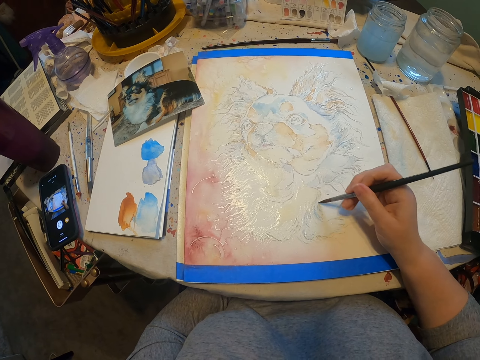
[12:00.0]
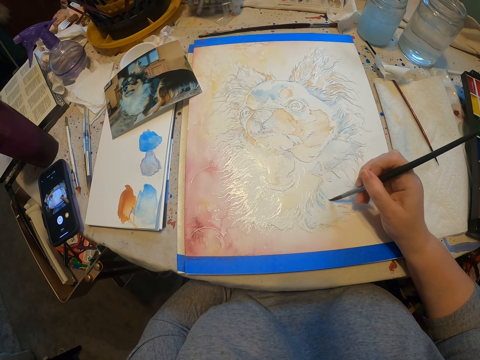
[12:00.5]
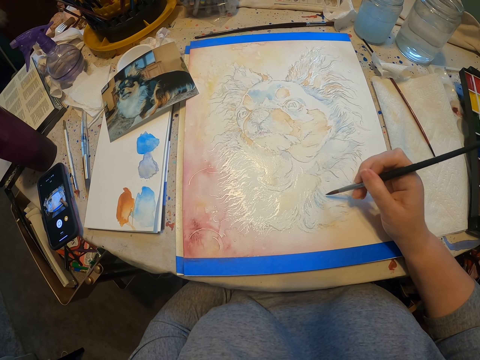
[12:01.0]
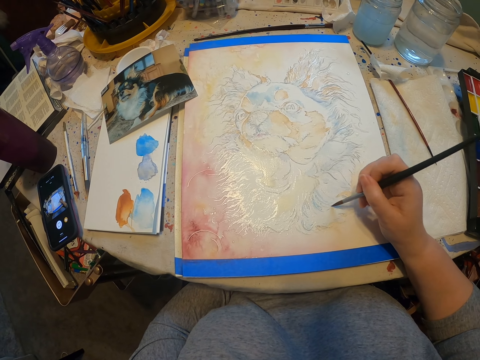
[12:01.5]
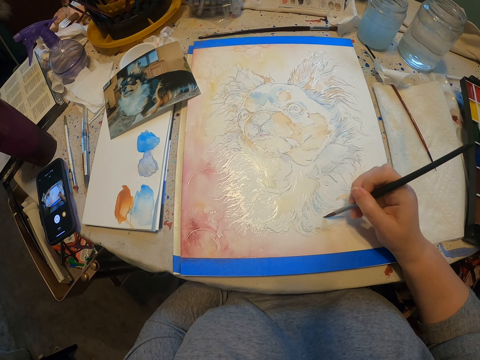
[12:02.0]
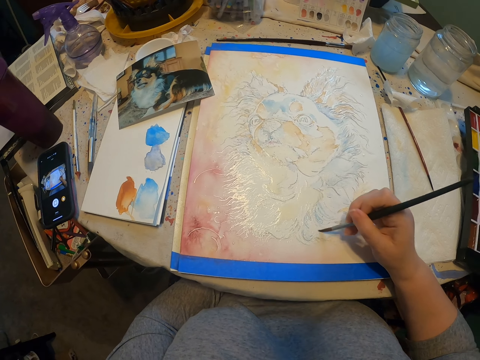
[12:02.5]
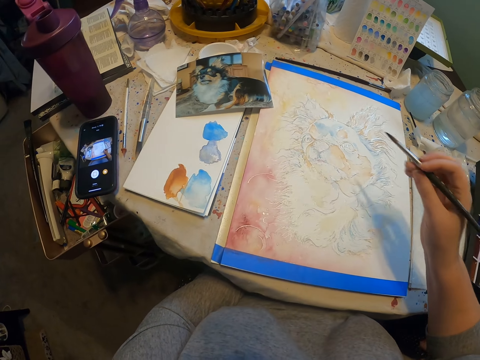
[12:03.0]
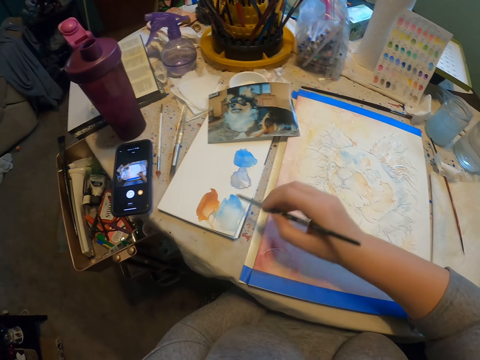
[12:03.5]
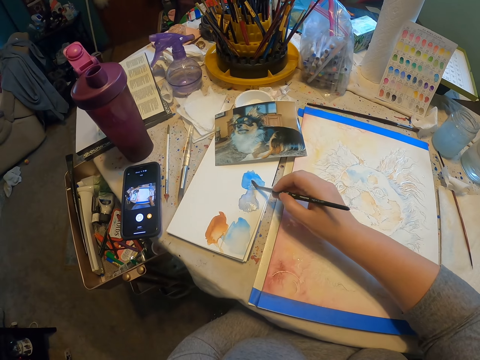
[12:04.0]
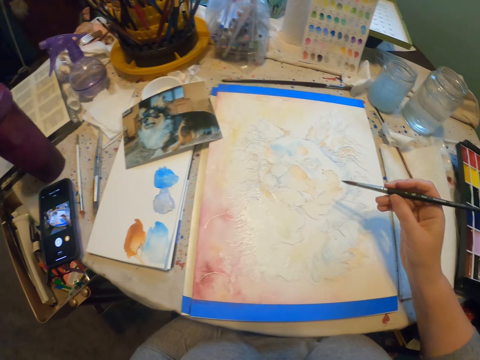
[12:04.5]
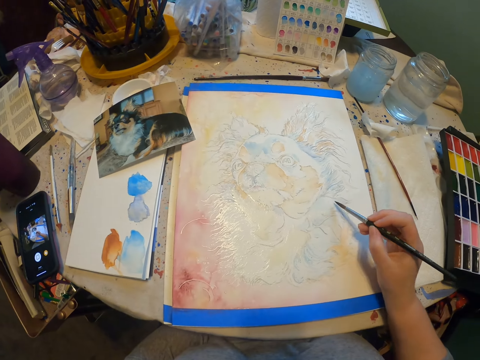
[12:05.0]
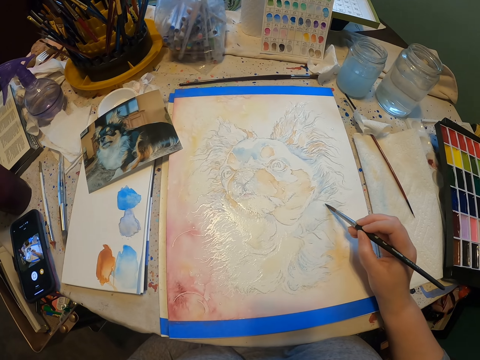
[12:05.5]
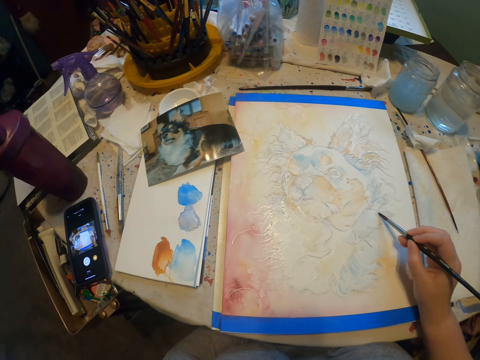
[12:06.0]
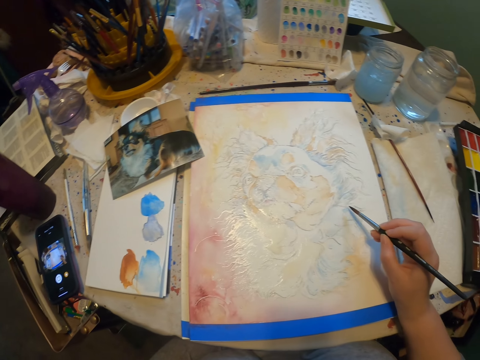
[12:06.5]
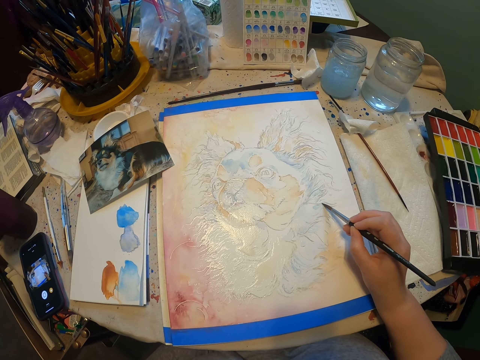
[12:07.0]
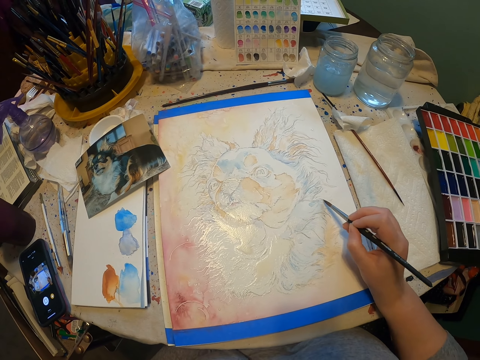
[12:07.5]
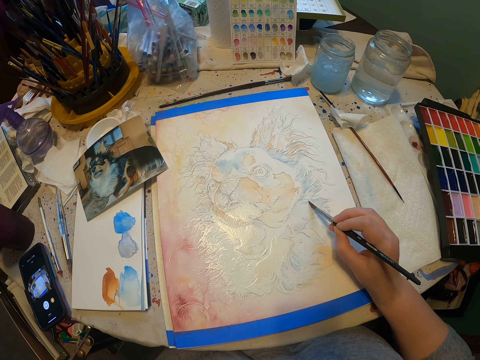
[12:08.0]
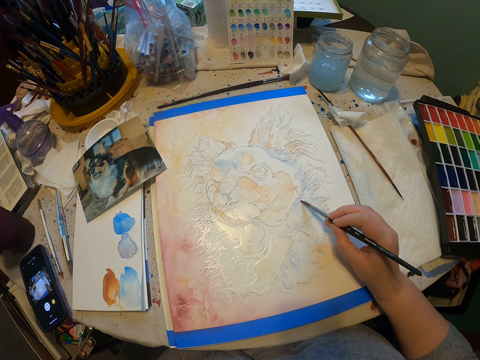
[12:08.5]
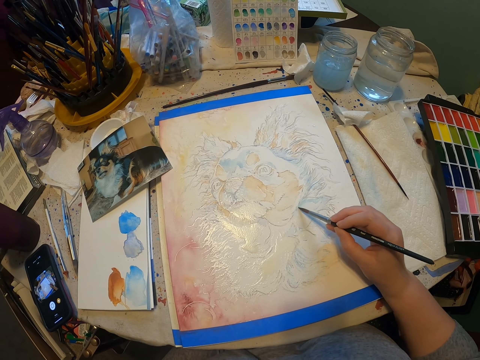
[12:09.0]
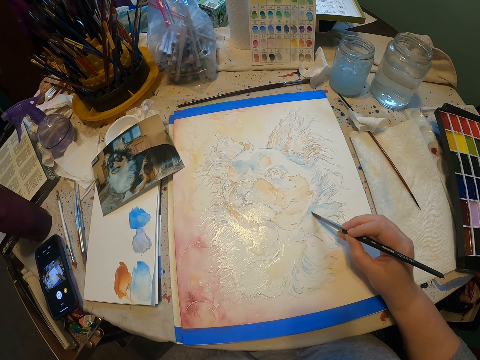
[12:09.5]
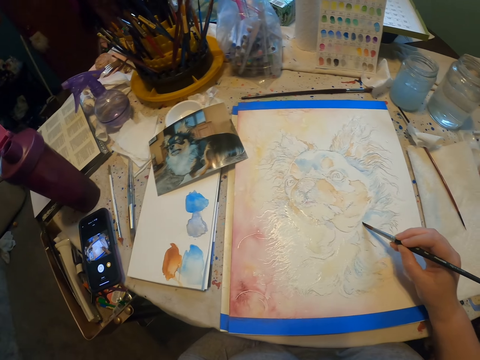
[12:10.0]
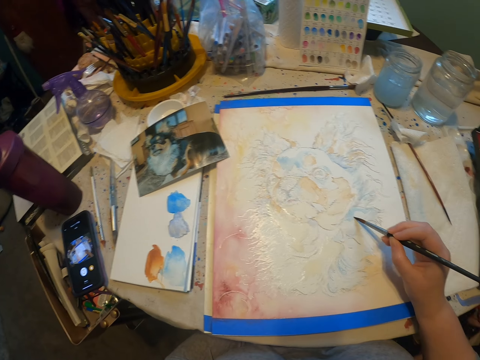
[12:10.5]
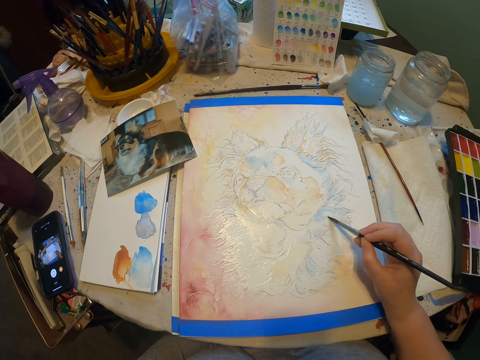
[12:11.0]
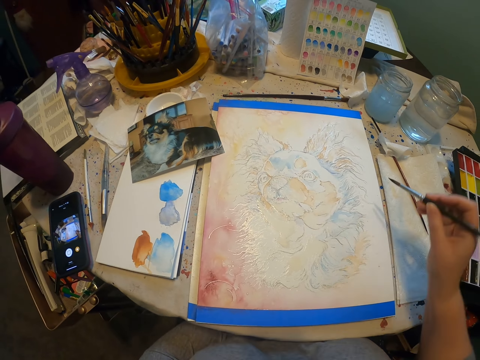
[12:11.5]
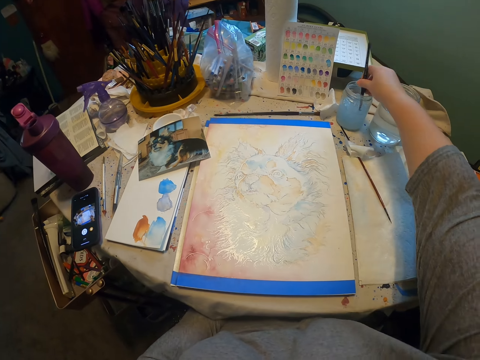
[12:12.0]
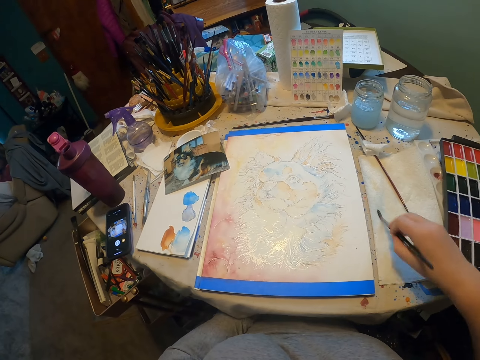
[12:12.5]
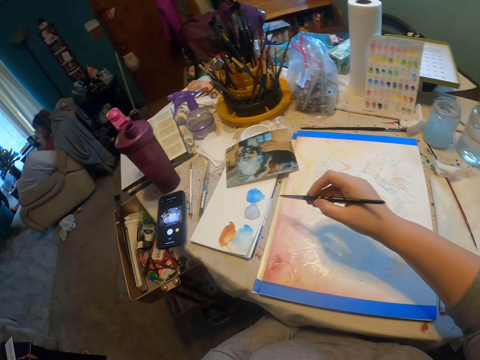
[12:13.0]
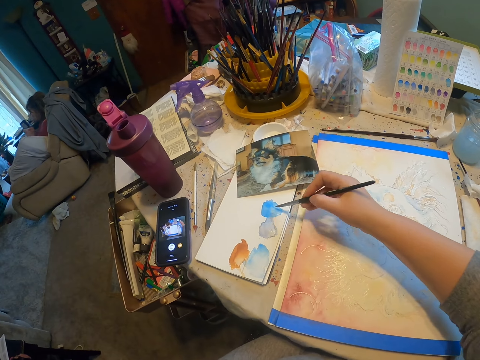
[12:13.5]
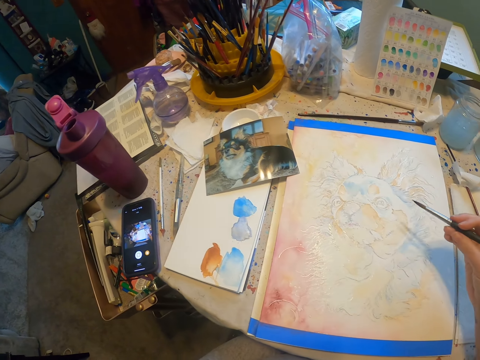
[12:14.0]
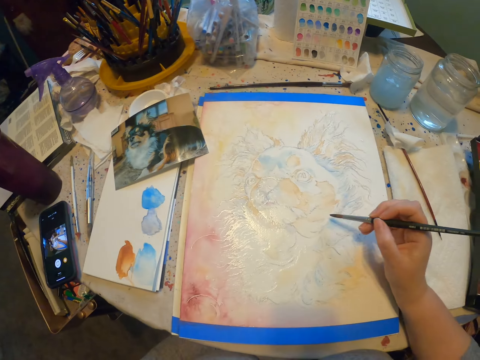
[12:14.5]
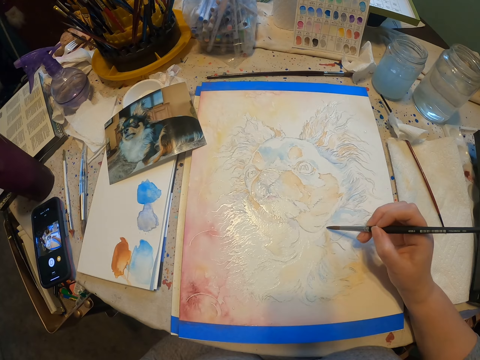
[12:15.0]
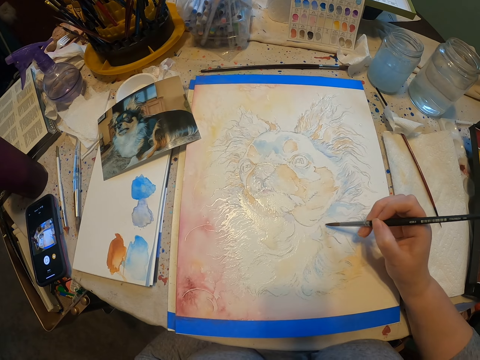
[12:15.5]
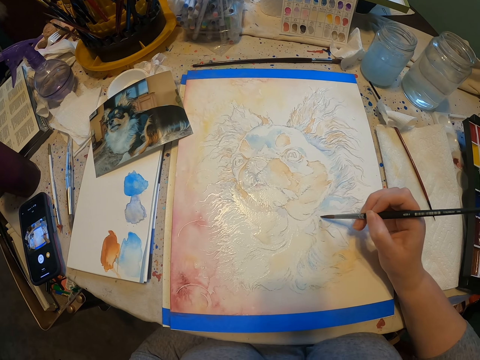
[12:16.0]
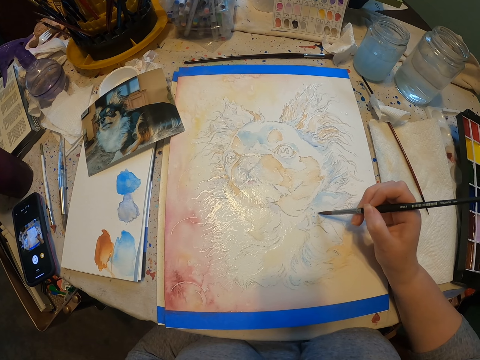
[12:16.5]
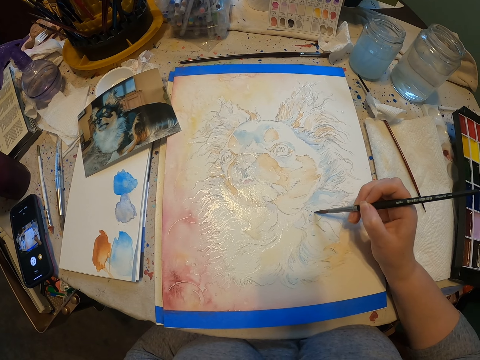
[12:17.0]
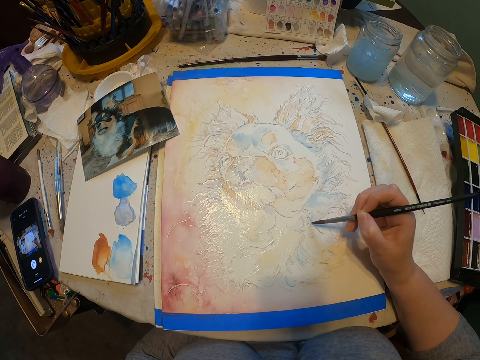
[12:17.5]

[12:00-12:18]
The camera wearer rubs the painting brush on the paint. They paint the picture using the painting brush. They dip the paint brush in the water. They rub the painting brush on the paint. They paint the picture using the painting brush.

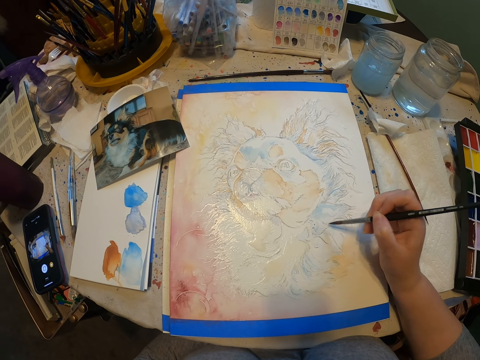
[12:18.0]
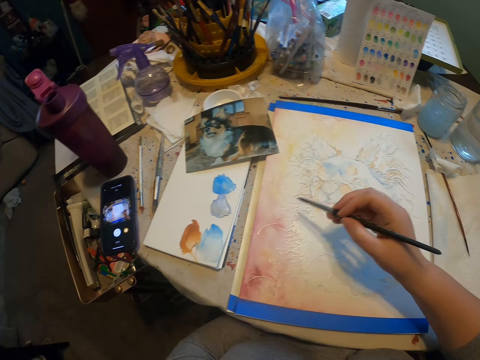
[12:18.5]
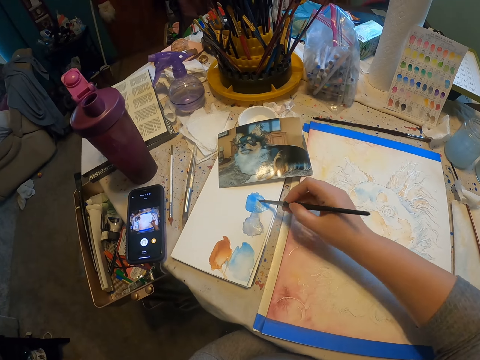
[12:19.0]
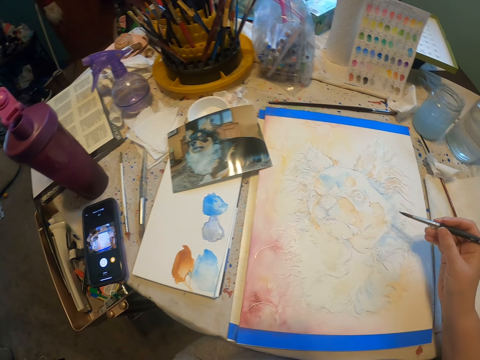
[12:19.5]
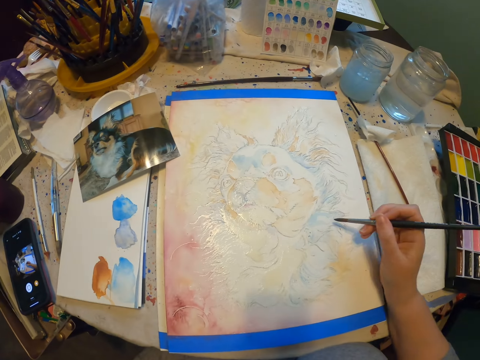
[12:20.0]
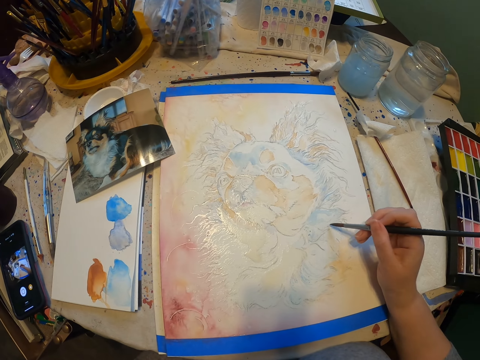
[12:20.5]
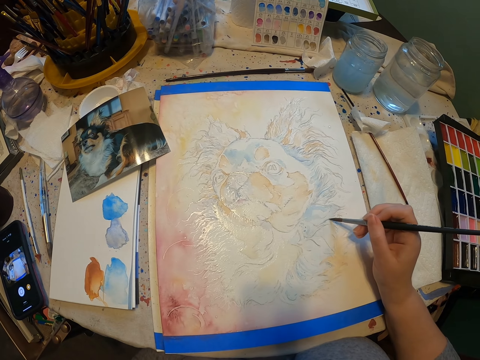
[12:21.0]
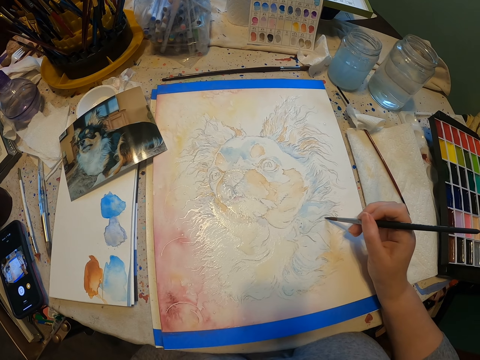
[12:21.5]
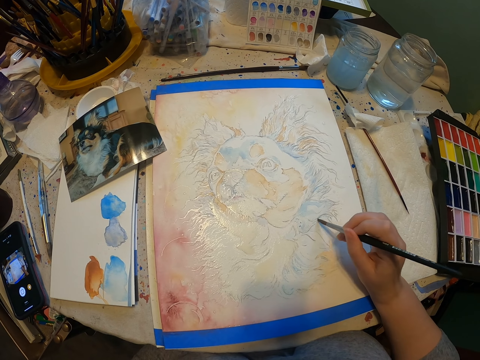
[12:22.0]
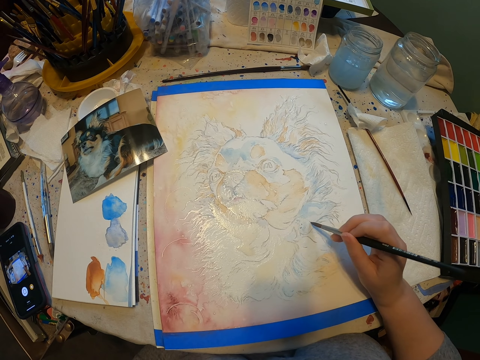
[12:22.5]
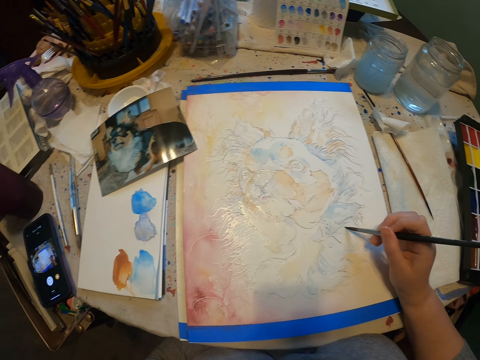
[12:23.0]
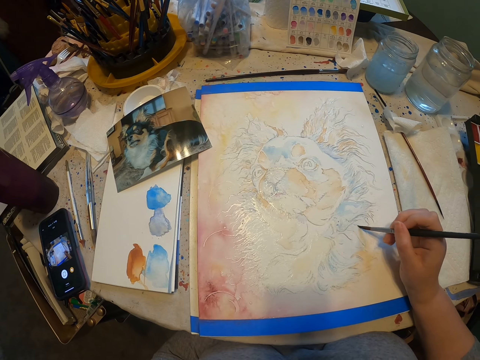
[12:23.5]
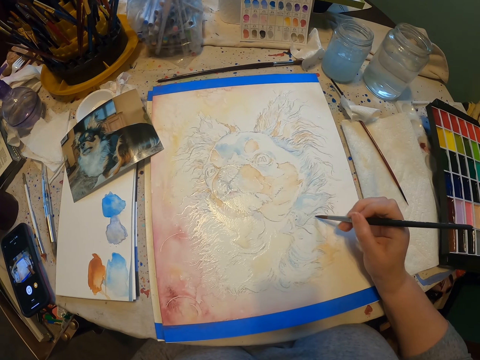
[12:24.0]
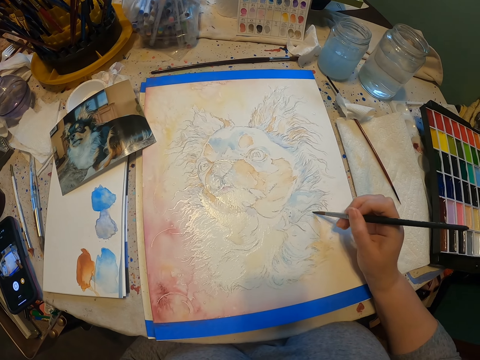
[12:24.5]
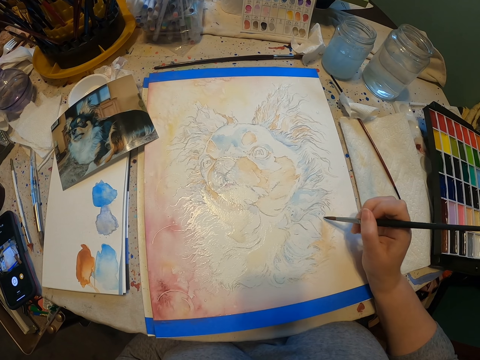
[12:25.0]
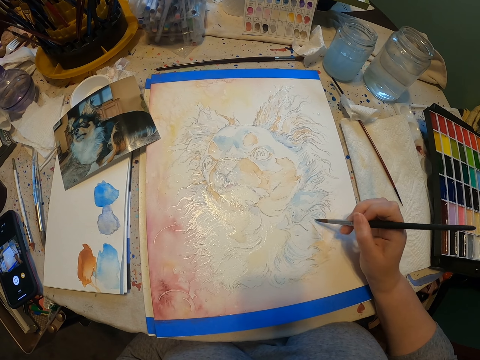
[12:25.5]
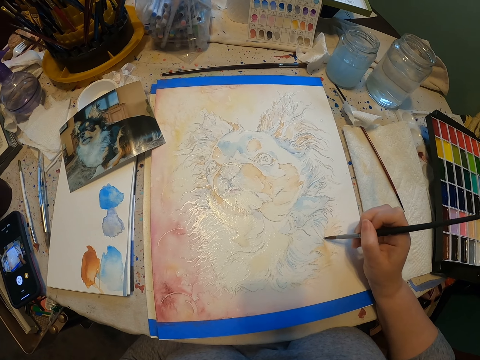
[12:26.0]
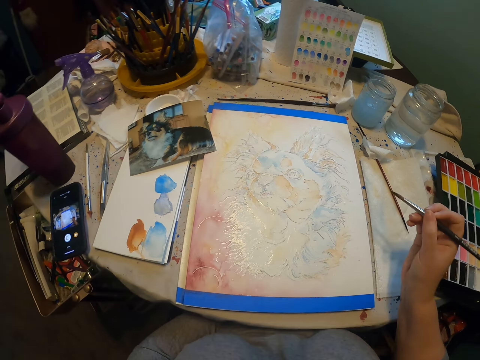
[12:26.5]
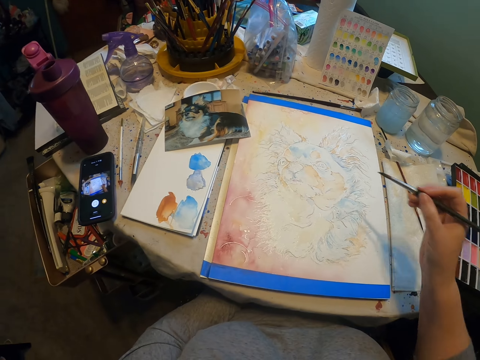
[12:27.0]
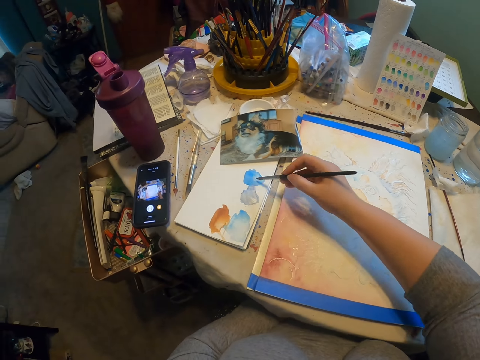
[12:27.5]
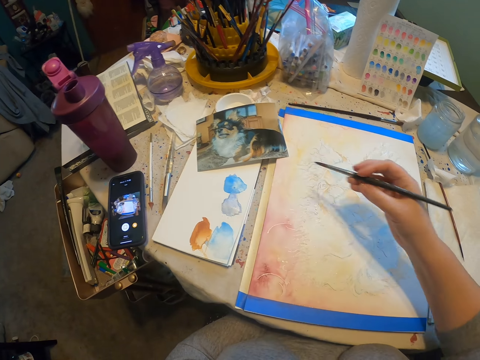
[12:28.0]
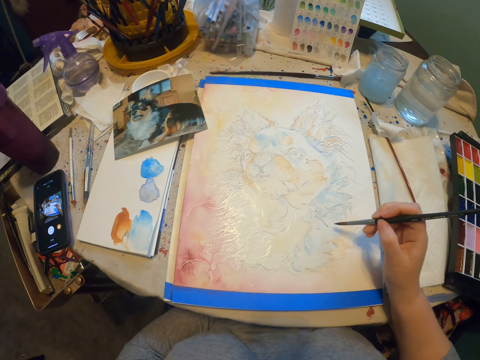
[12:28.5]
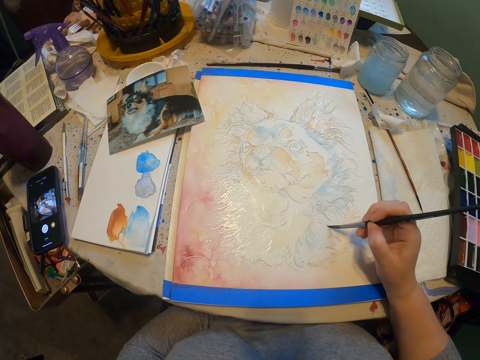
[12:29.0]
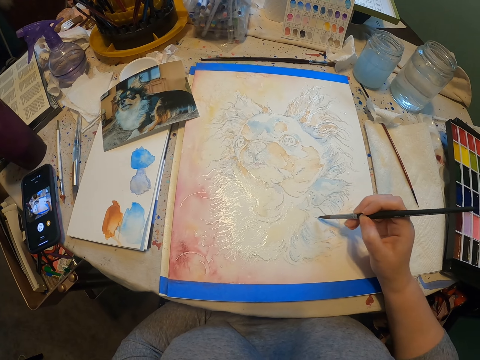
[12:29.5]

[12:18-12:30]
The camera wearer rubs the painting brush on the paint. They paint the picture using the painting brush. They rub the painting brush on the paint. They paint the picture using the painting brush.
